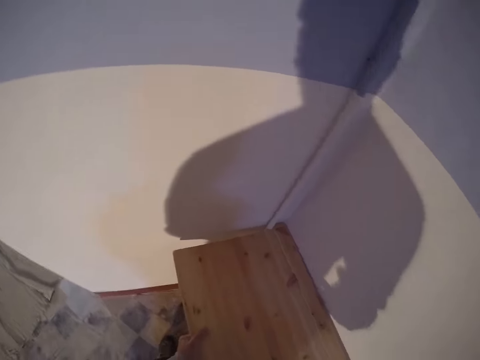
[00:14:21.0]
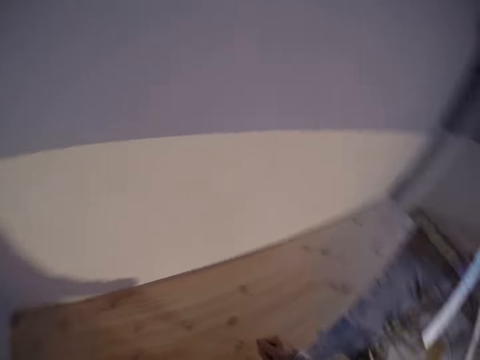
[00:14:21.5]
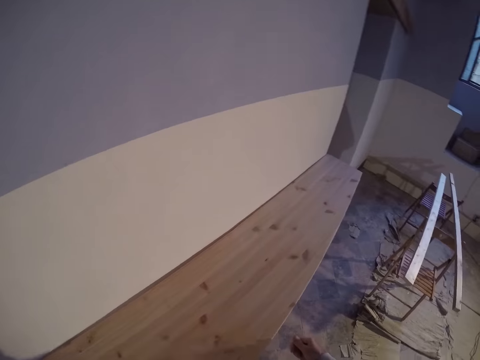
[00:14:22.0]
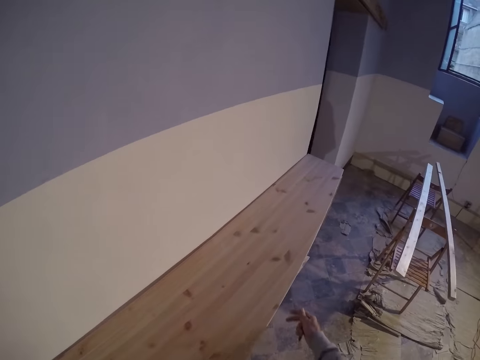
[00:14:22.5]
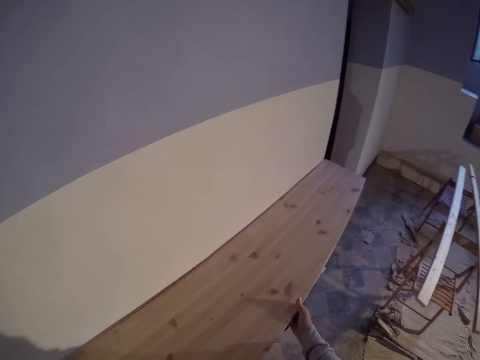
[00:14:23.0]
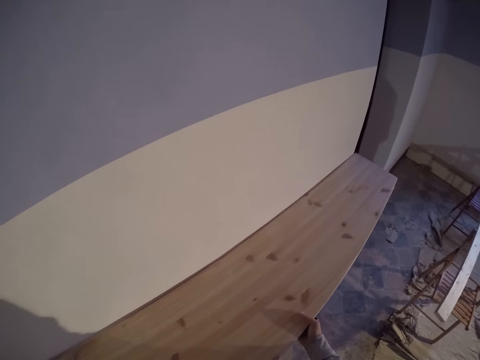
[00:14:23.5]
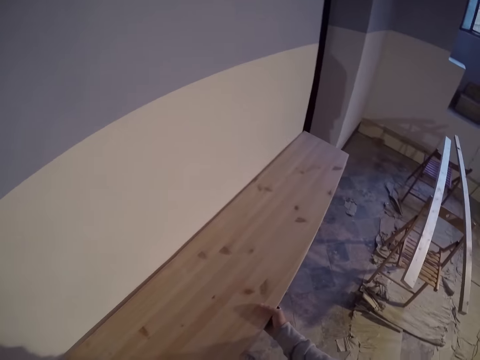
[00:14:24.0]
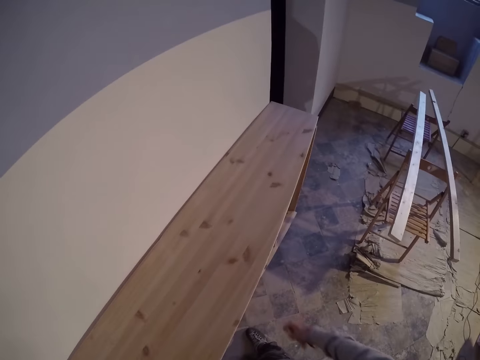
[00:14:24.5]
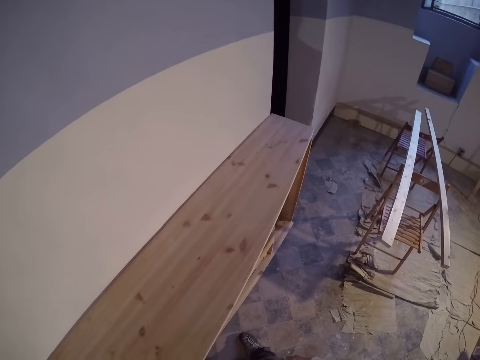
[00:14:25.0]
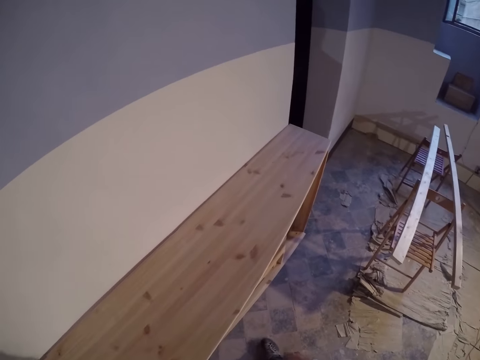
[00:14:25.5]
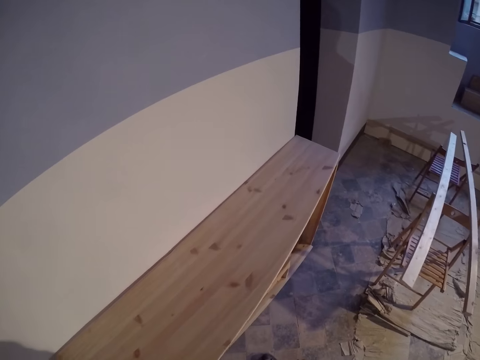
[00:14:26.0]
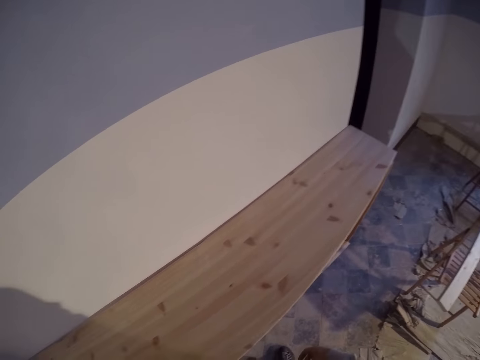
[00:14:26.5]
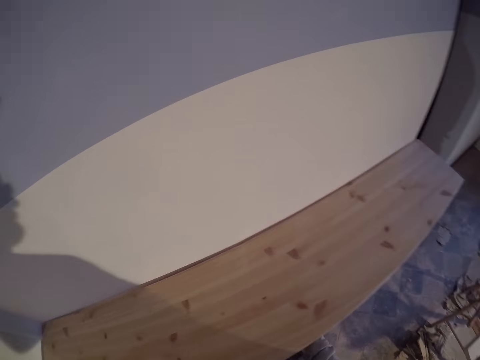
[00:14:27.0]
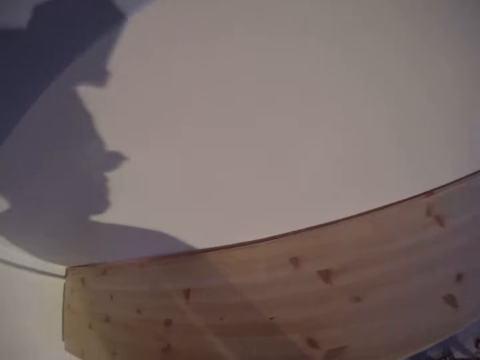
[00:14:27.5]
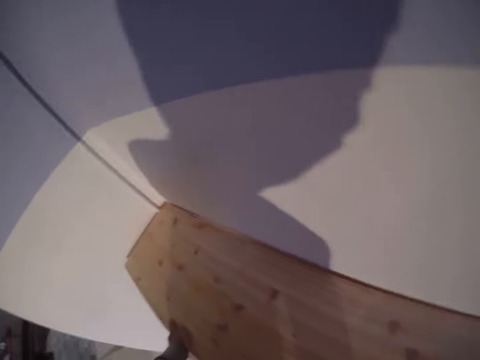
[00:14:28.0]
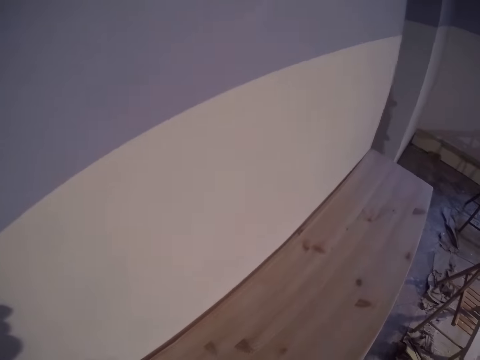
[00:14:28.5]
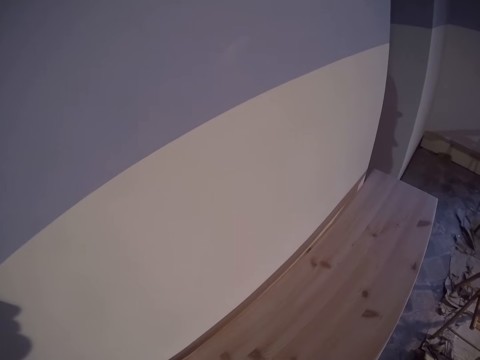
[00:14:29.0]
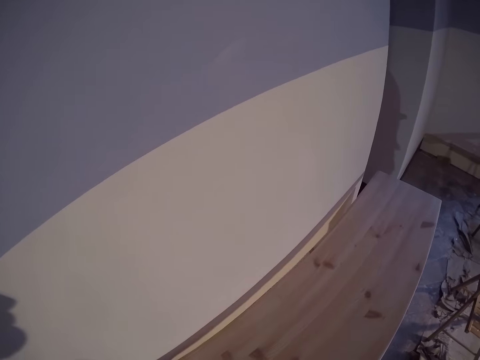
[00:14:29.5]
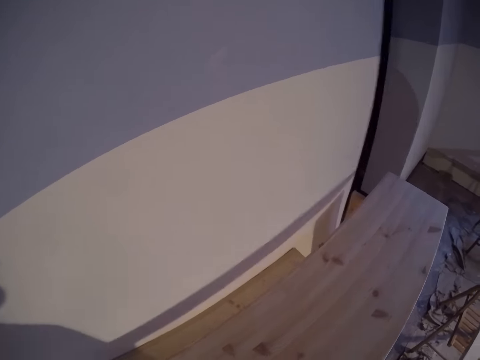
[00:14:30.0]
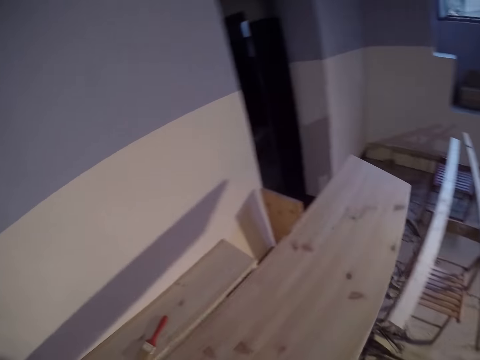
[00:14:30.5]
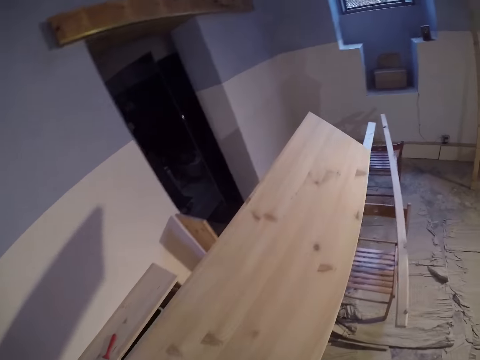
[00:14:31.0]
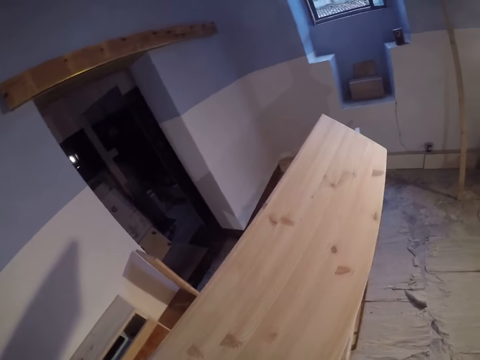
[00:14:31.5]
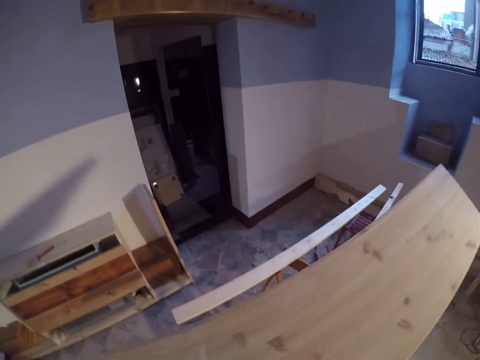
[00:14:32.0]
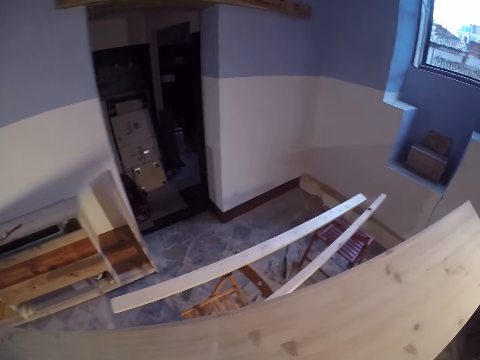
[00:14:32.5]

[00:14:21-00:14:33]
The camera wearer carries the wood from the shelf with both hands.

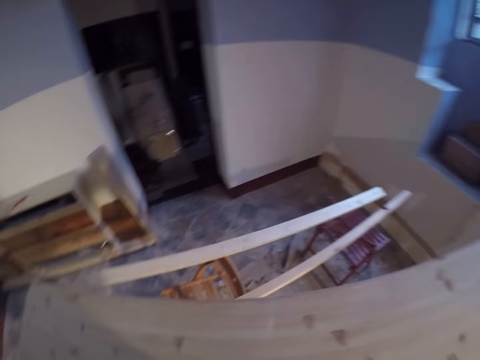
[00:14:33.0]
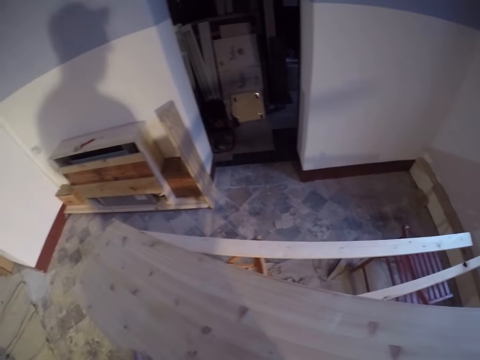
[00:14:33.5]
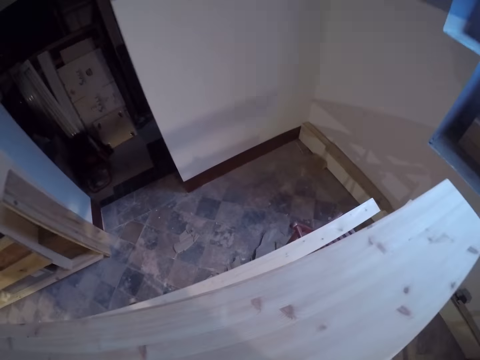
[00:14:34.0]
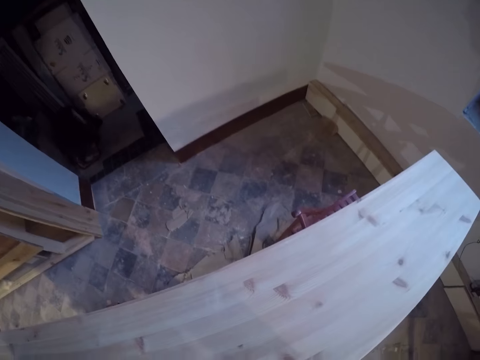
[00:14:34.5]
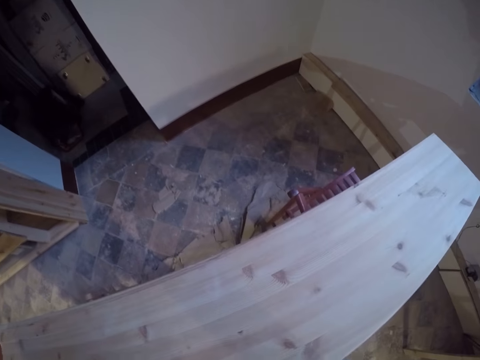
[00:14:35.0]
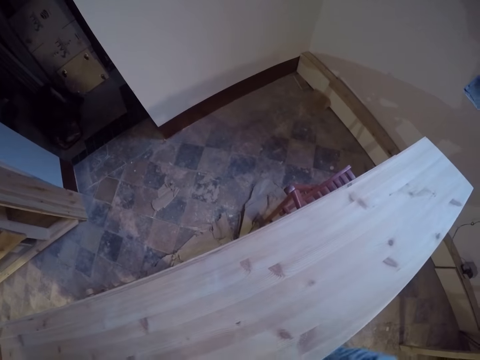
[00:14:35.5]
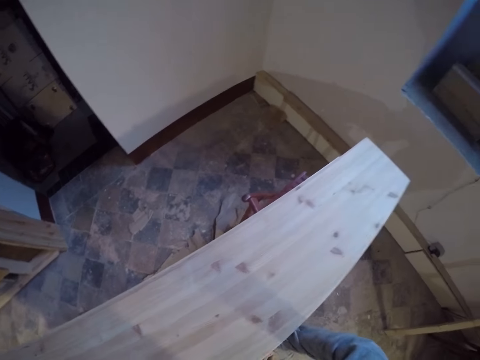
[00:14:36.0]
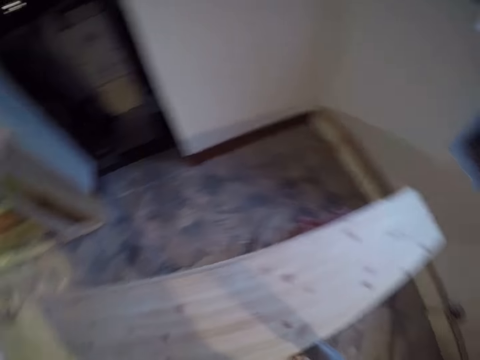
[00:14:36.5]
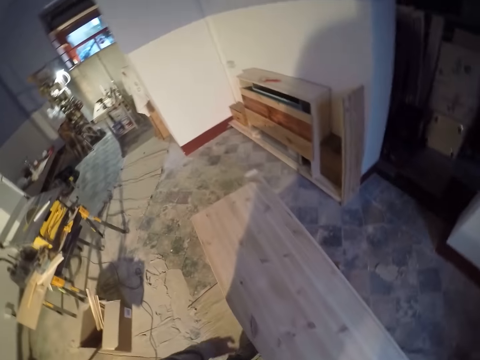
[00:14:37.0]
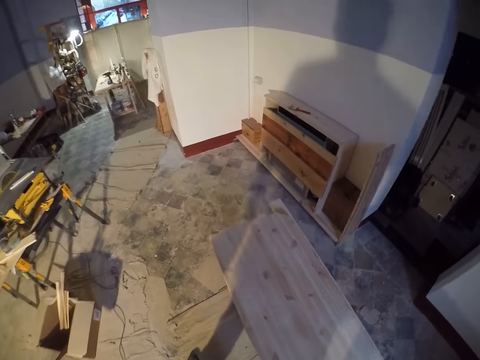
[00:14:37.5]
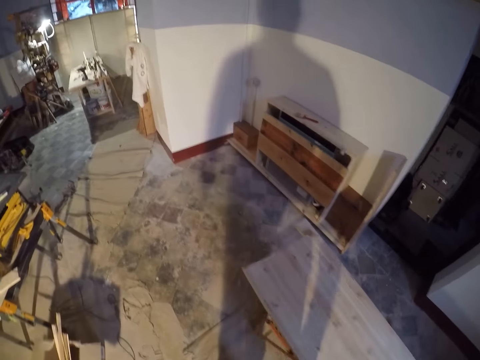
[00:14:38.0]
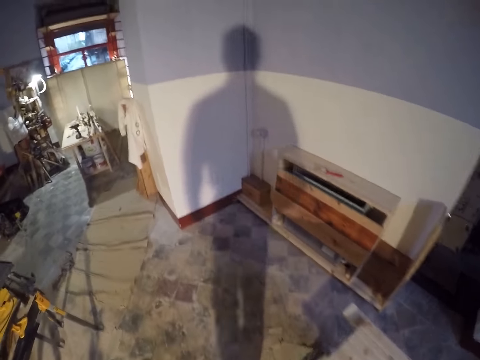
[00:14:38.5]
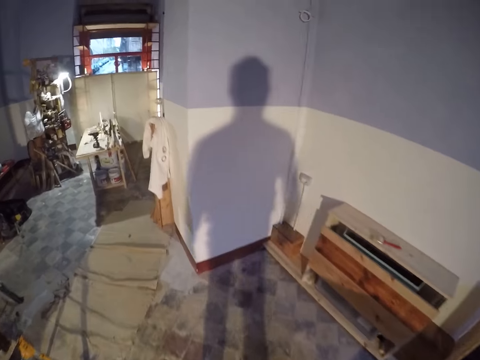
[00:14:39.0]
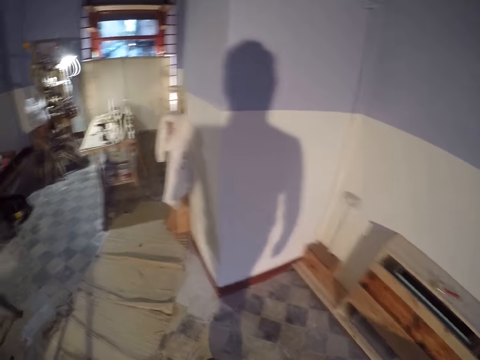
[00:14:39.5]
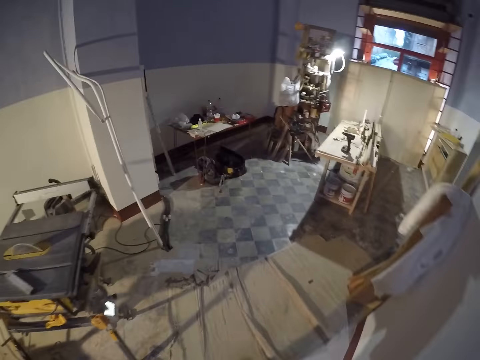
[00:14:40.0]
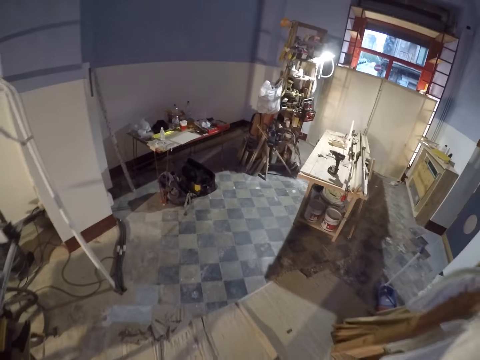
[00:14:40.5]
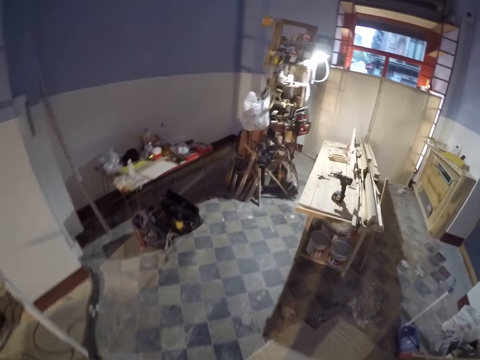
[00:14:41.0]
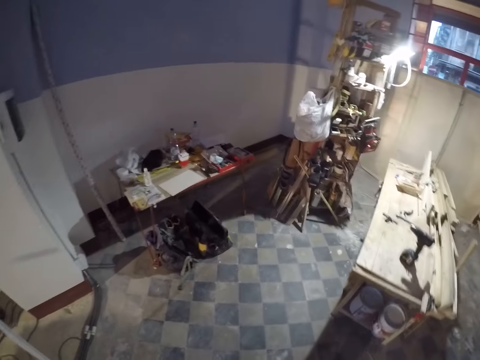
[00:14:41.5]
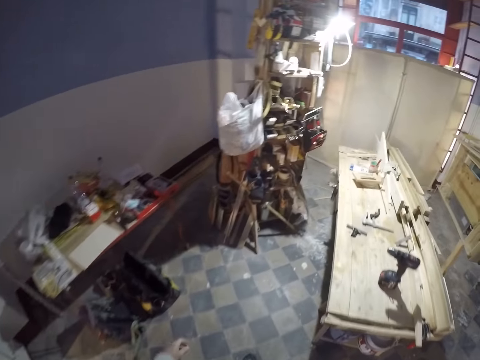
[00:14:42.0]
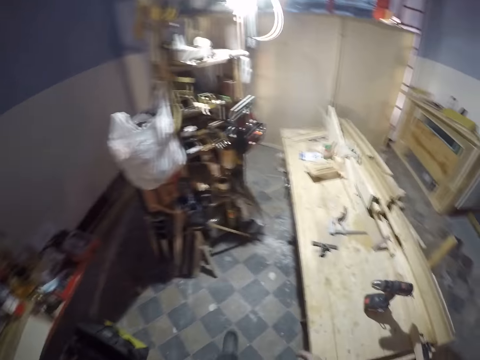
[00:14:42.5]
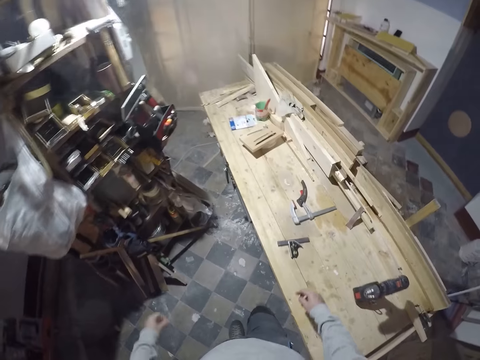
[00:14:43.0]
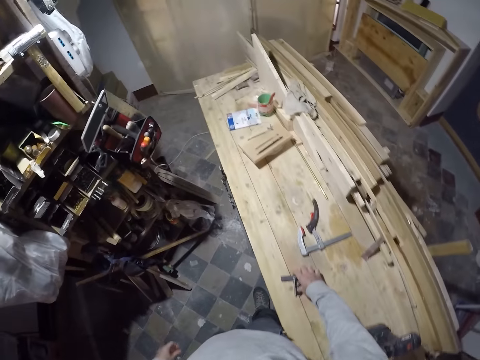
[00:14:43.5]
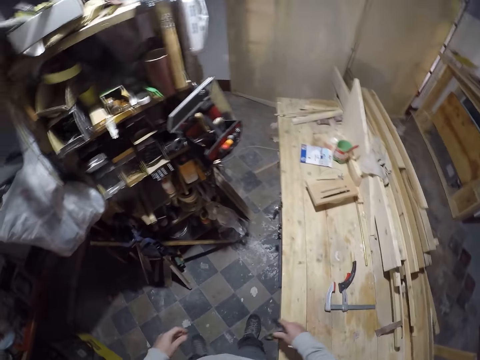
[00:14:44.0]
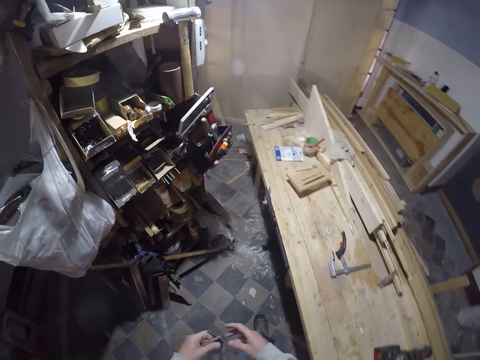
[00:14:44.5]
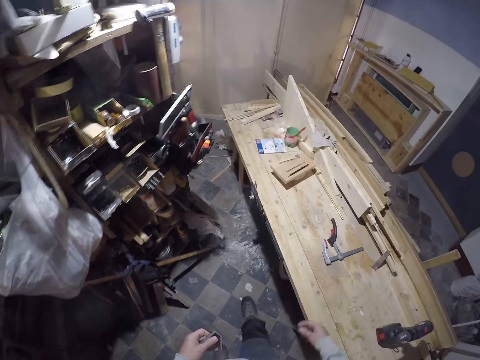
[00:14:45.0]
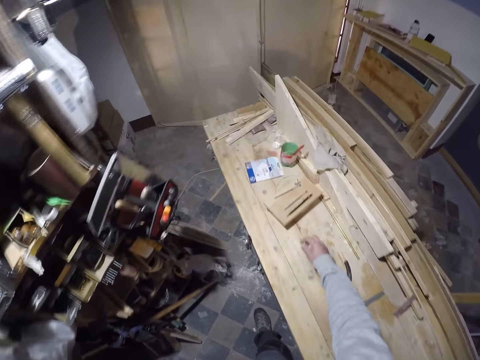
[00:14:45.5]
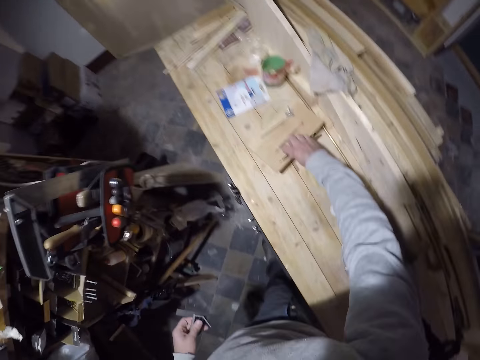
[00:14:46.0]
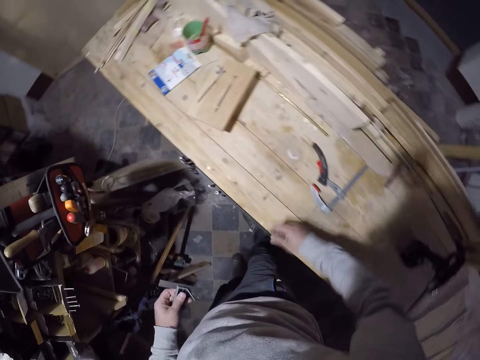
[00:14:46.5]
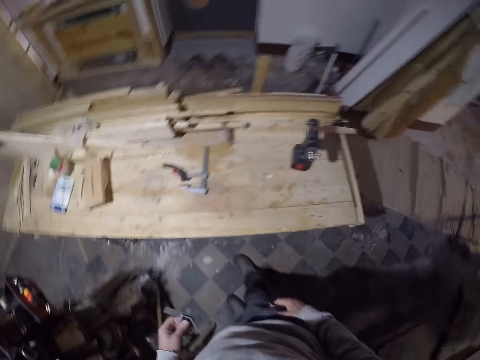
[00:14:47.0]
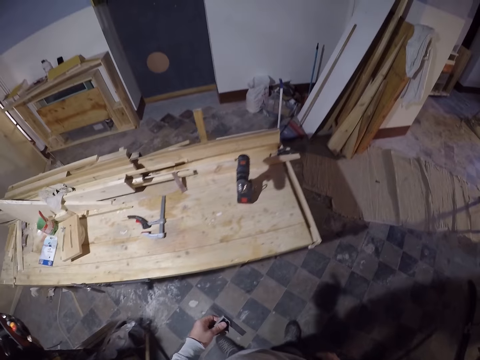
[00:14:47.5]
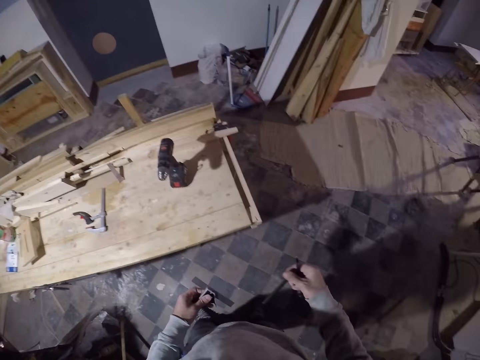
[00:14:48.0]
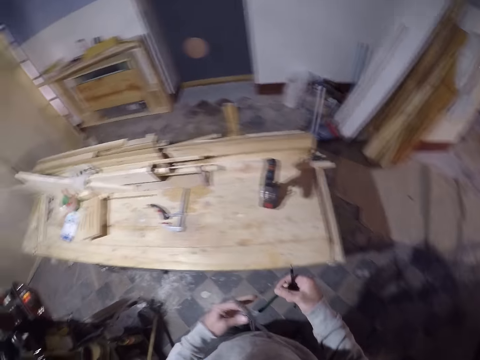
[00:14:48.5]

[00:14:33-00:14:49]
The camera wearer drops the wood in his hand. He walks around the workshop. He picks up an engineer square from the table with his right hand. He passes the engineer square to his left hand. He picks up a pencil from the table with his right hand. He picks up a ruler.
